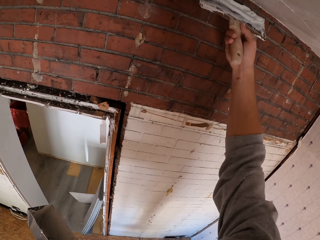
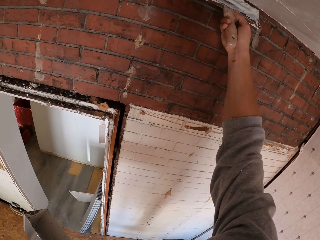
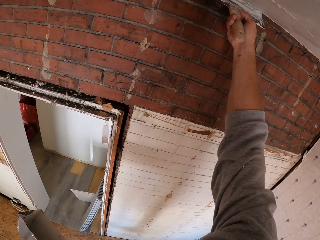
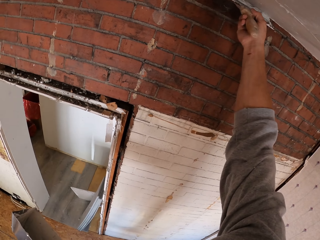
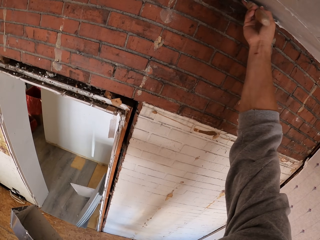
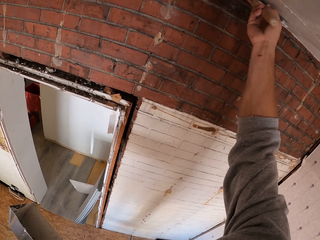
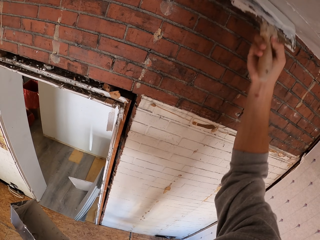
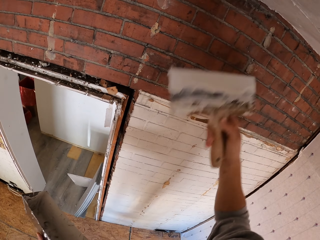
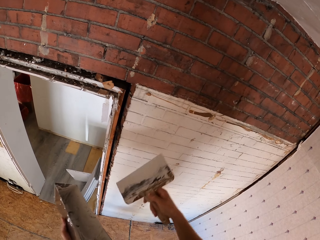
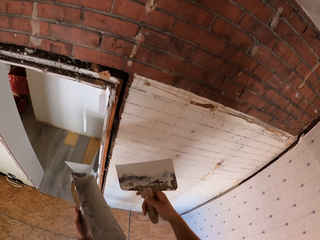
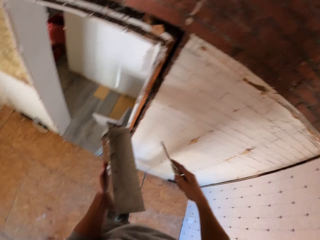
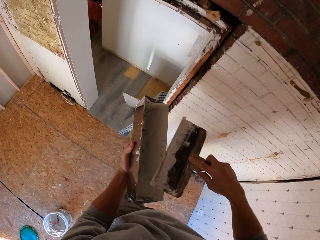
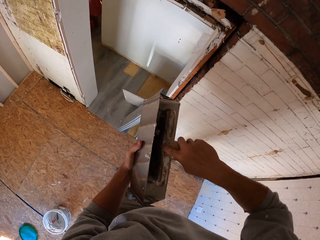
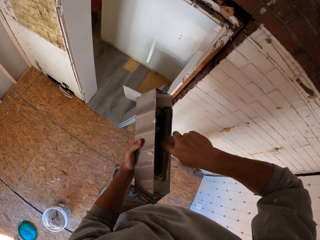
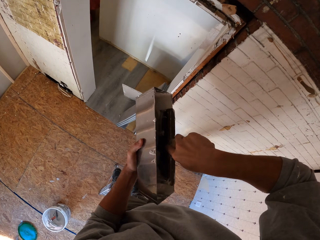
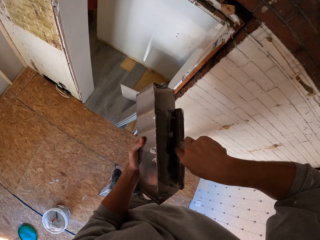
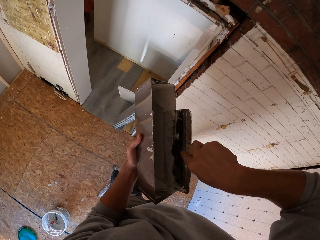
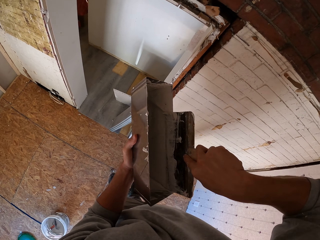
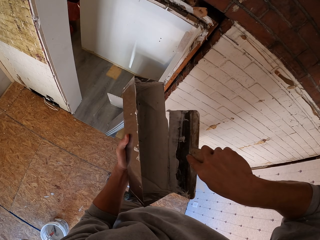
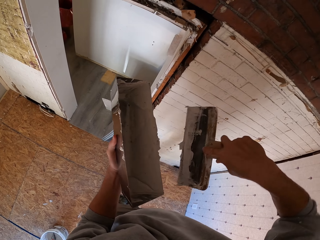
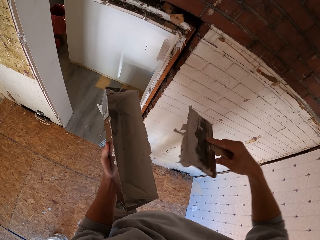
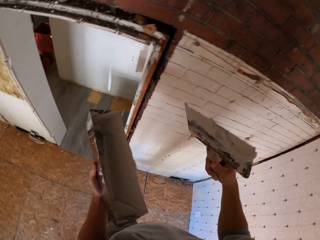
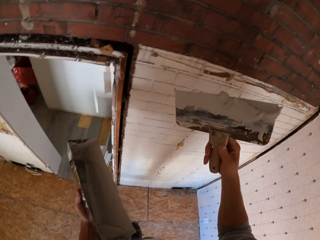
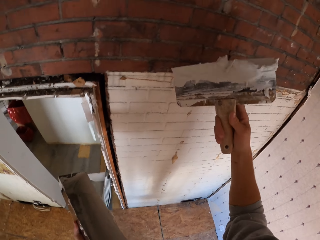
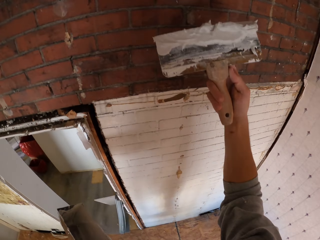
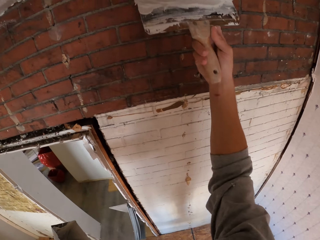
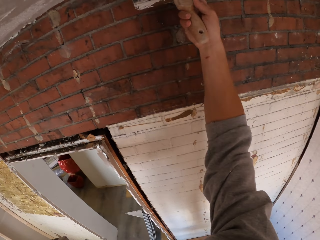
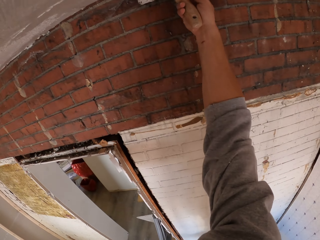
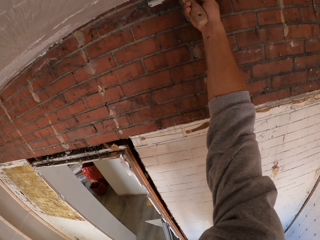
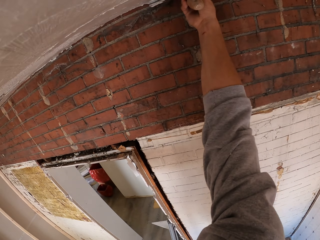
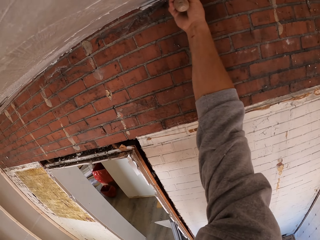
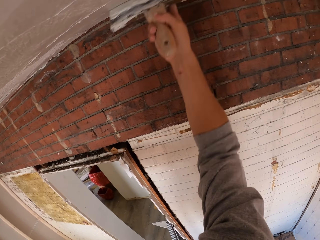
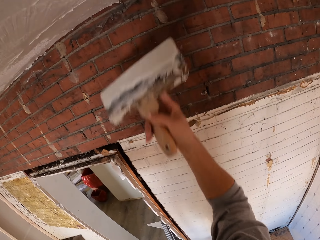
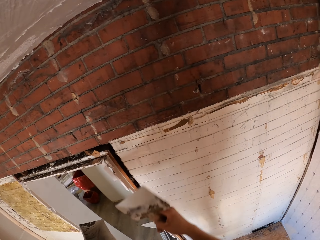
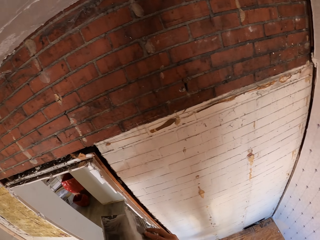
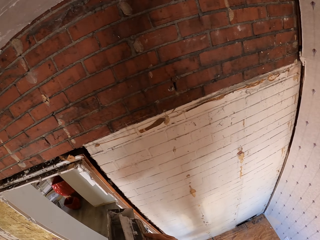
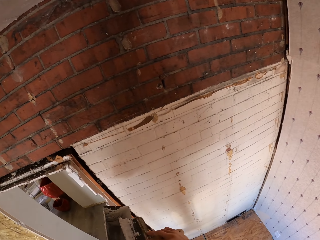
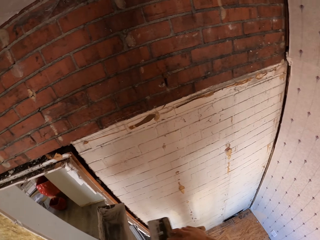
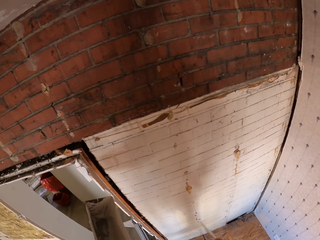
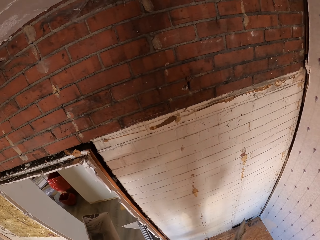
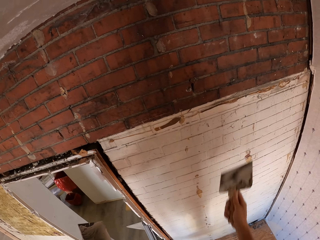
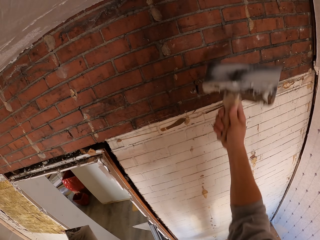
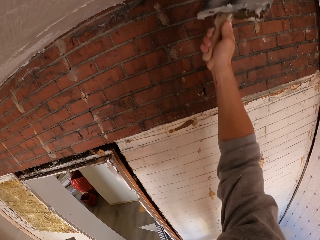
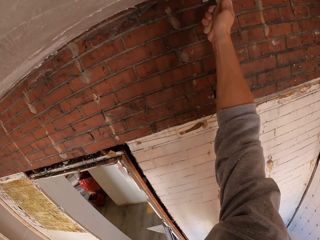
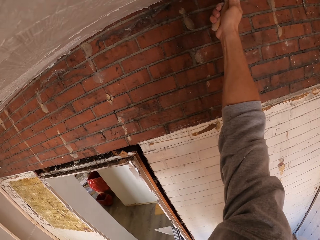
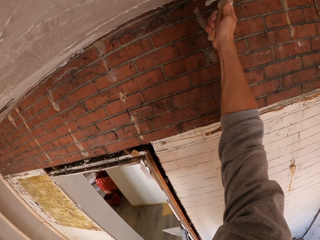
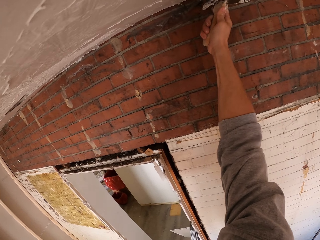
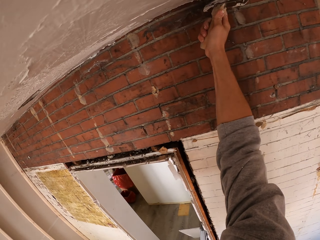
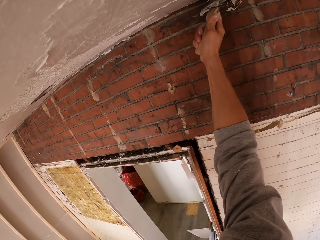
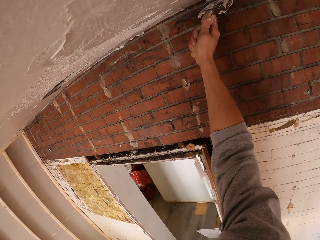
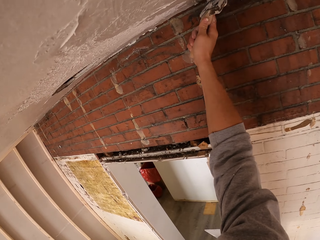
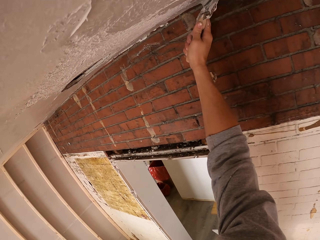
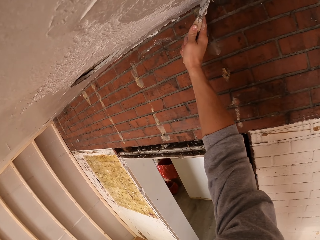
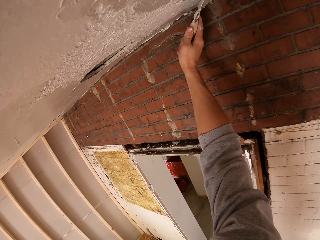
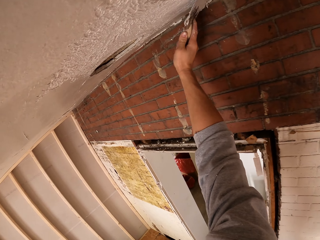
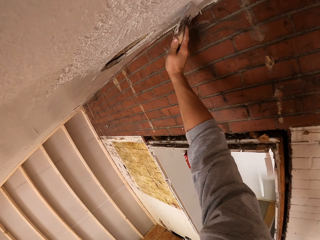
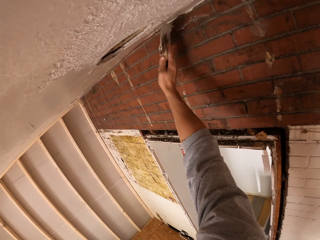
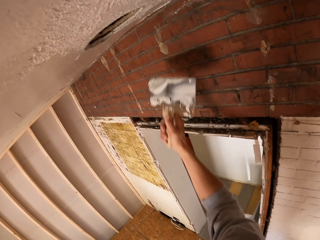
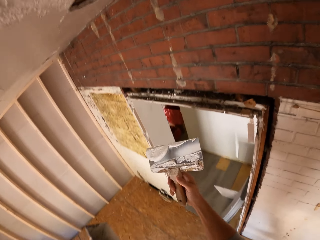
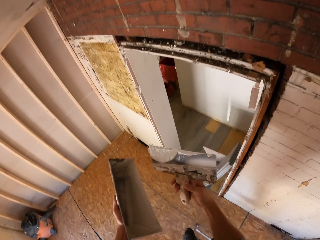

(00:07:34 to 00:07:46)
The camera wearer applies putty on the ceiling with a putty knife. They scoop putty with the putty knife in the container. They apply putty on the ceiling with the putty knife. They remove putty on the putty knife. They apply putty on the ceiling with the putty knife.

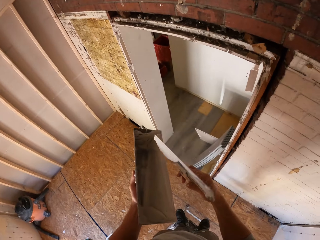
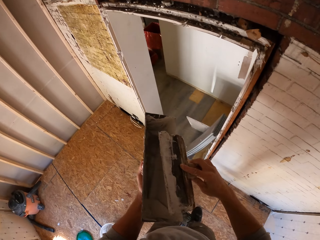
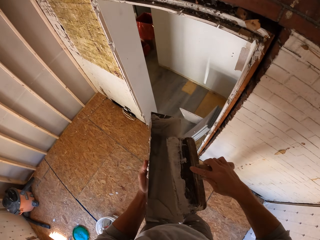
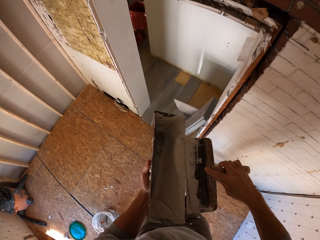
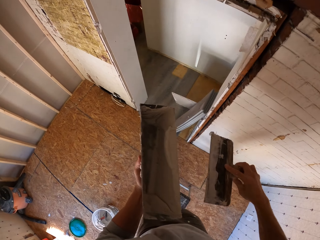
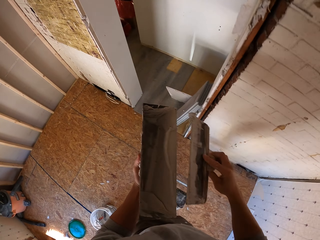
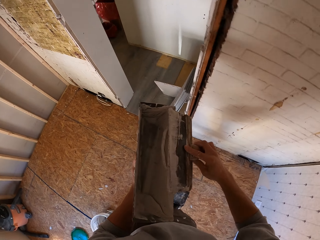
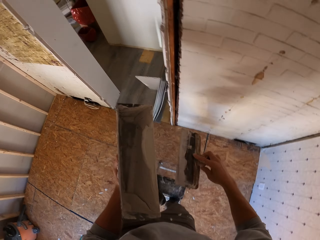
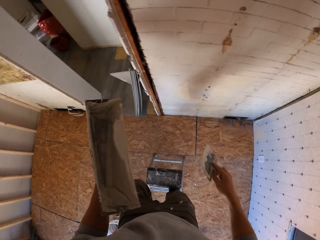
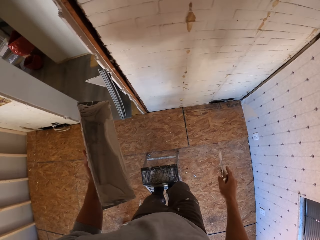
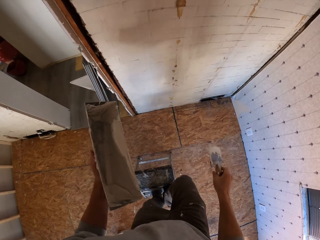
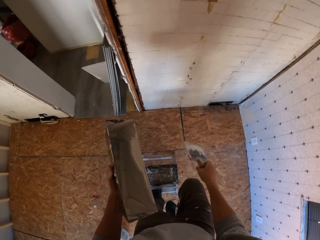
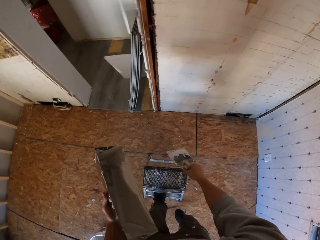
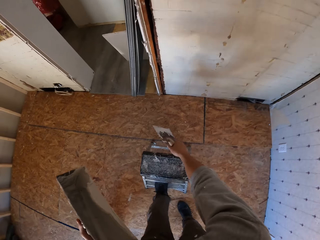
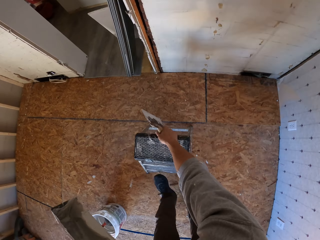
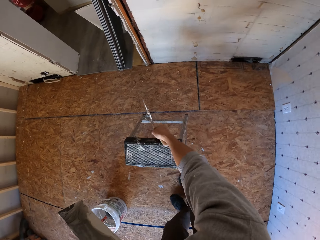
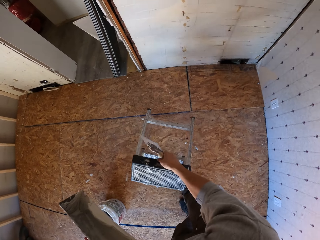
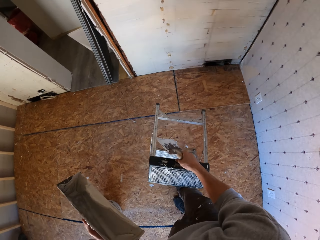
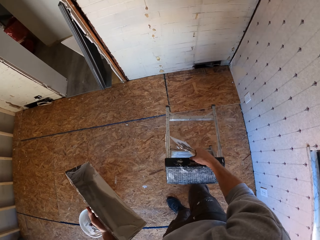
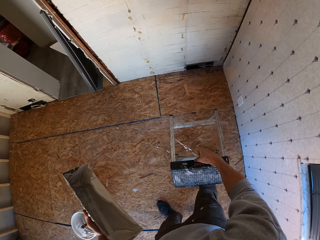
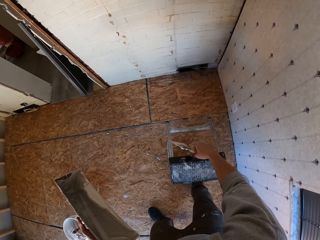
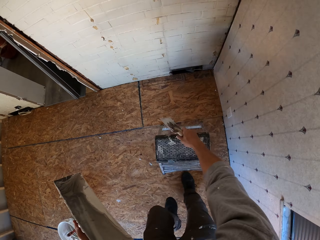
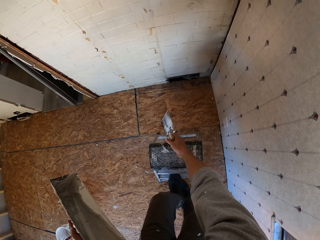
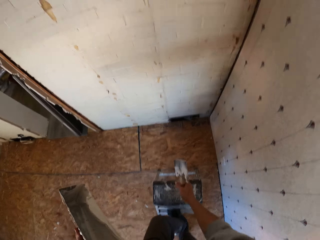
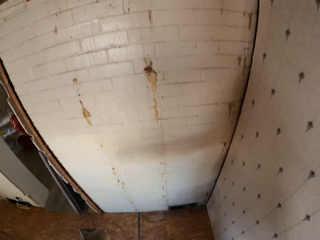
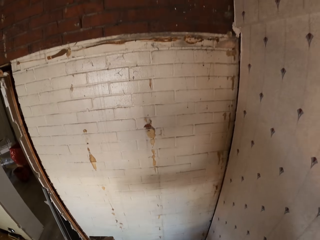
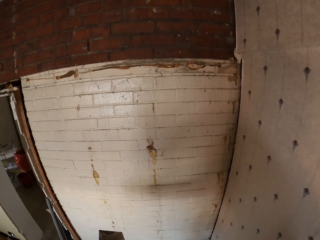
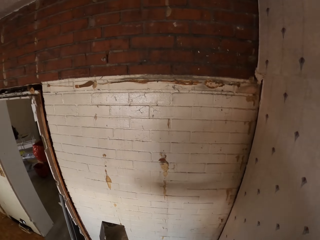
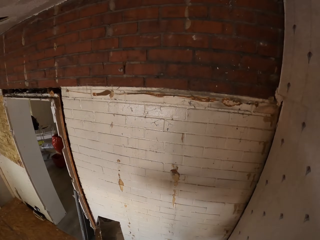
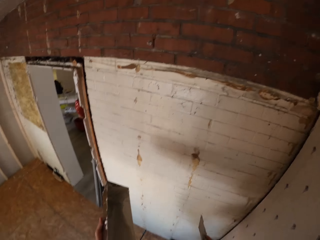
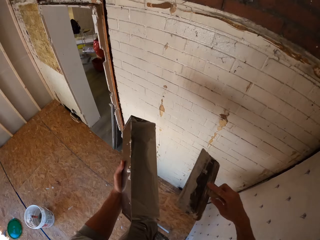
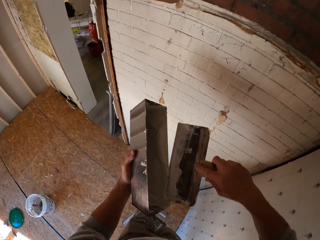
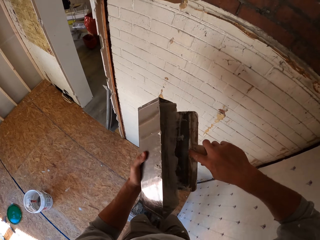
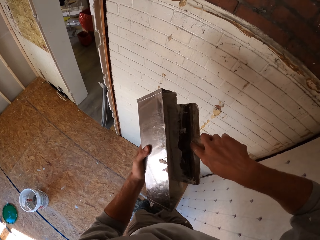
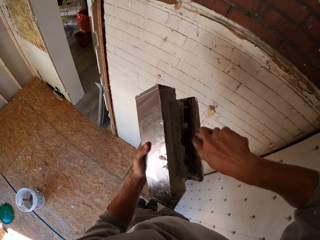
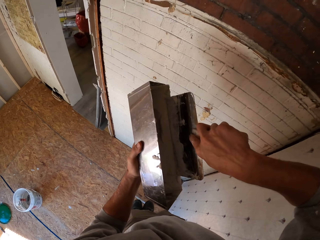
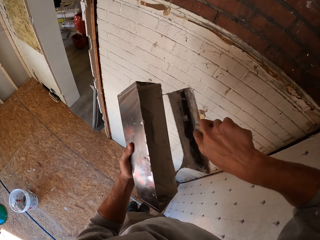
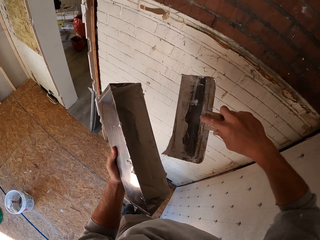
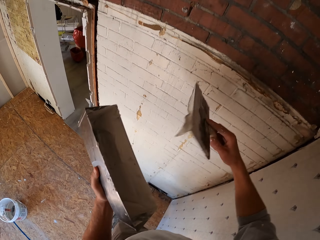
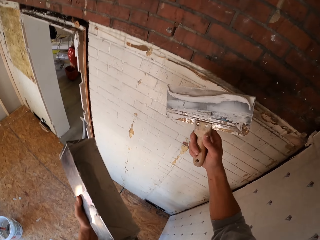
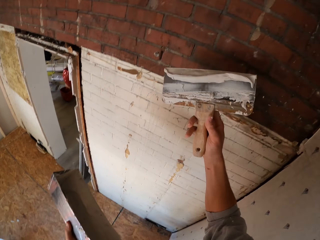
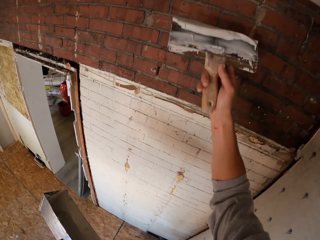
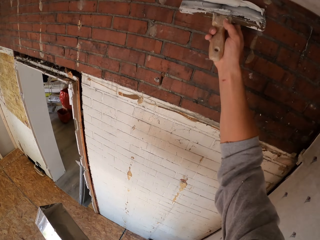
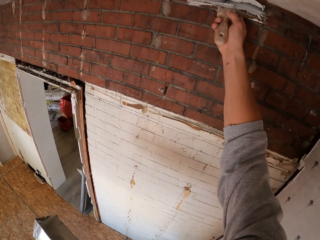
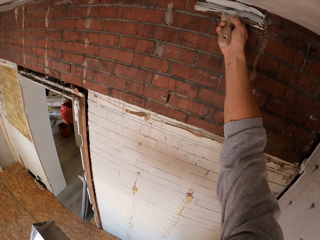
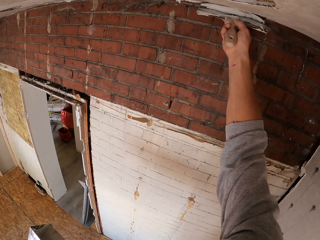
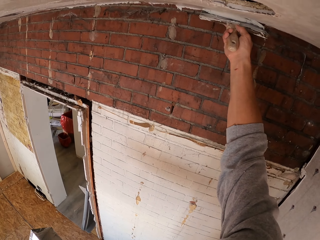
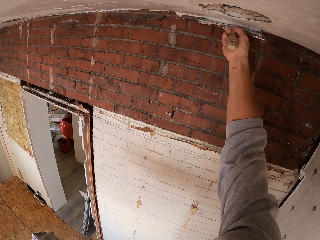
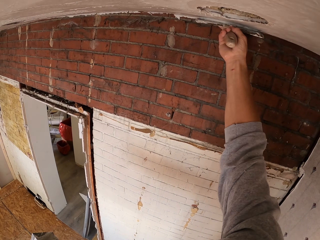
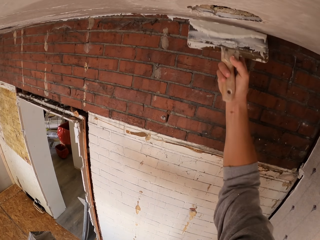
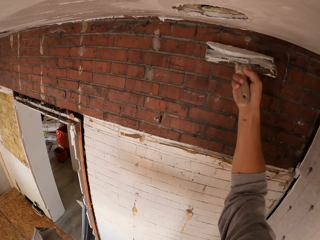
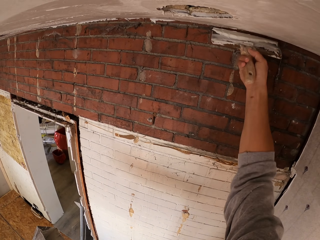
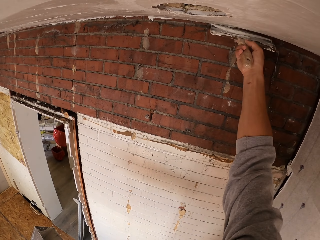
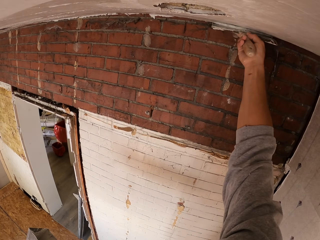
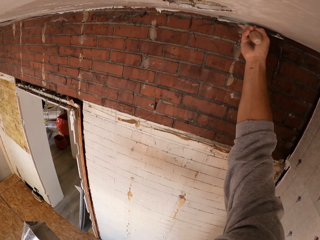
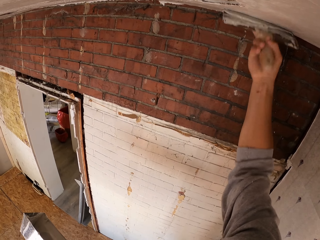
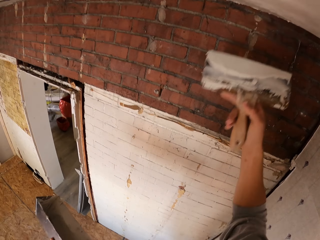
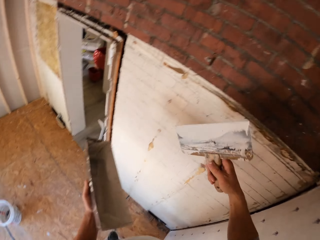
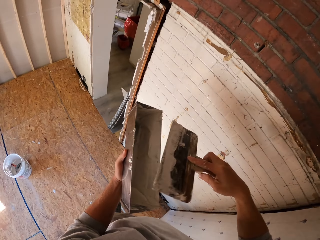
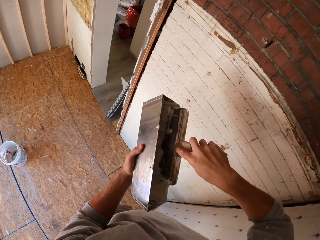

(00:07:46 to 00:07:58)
The camera wearer removes putty on the putty knife. They climb down the stool, pick up the stool, move the stool, put the stool down, and climb the stool. They scoop putty with the putty knife in the container. They apply putty on the ceiling with the putty knife.
